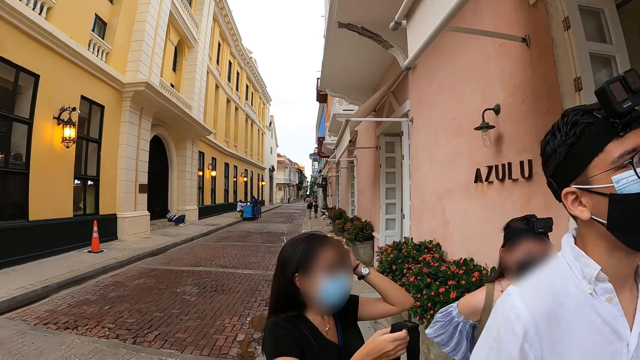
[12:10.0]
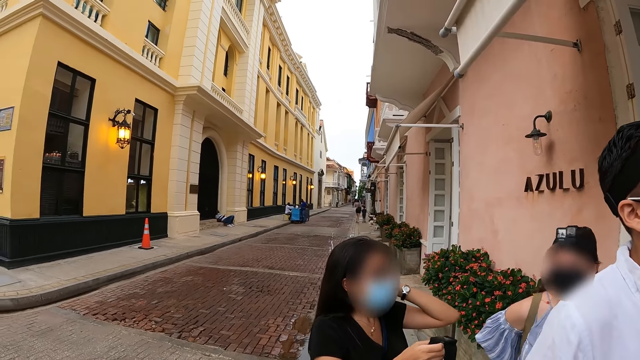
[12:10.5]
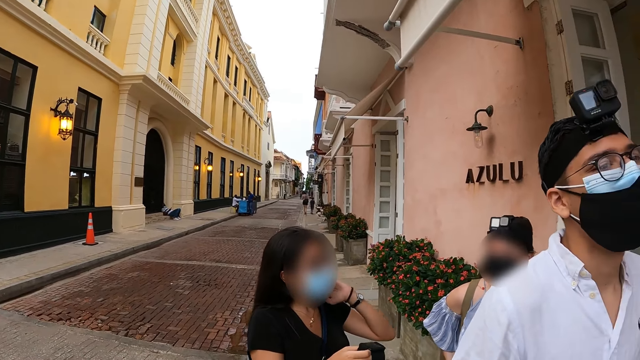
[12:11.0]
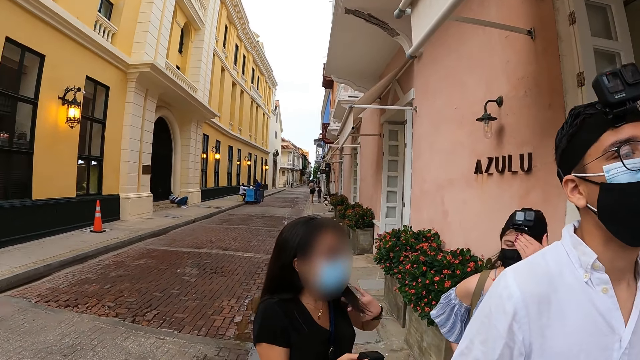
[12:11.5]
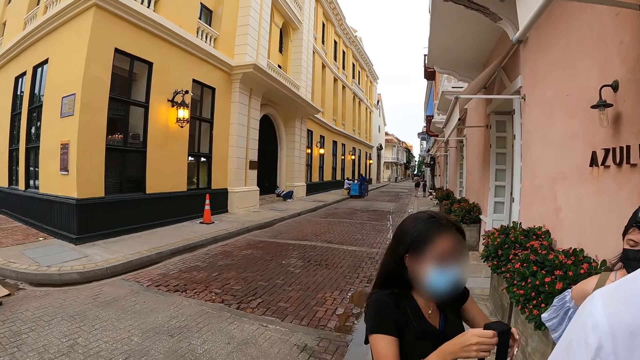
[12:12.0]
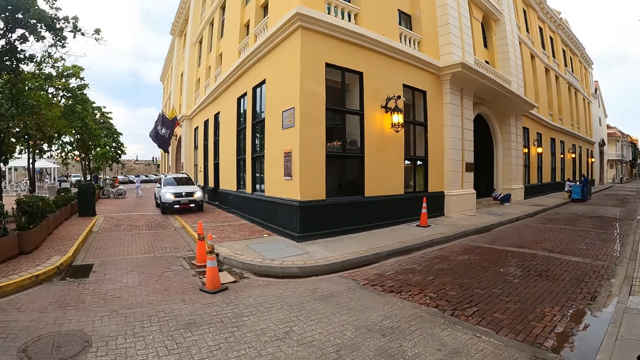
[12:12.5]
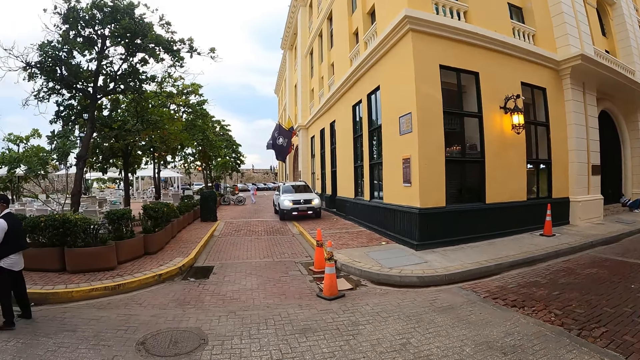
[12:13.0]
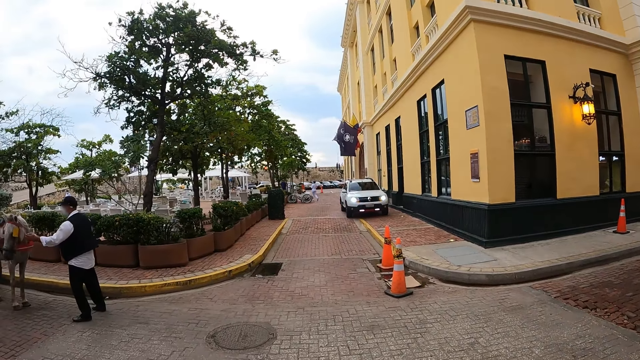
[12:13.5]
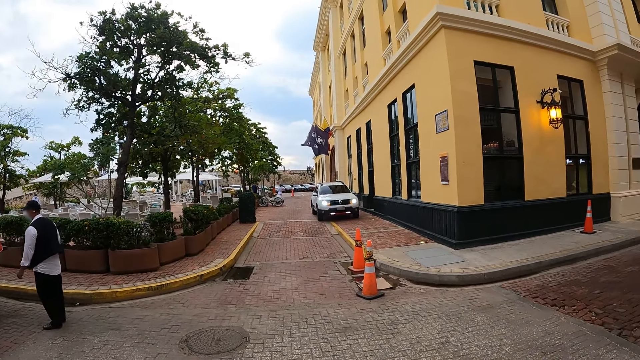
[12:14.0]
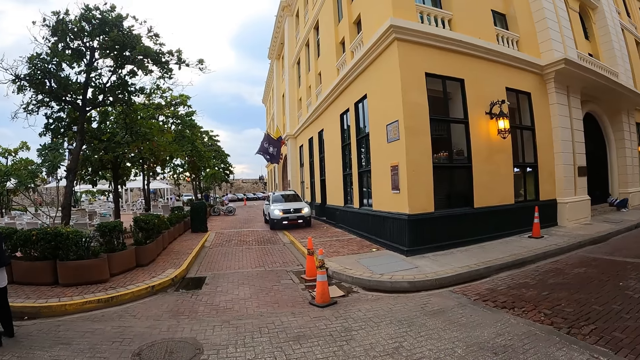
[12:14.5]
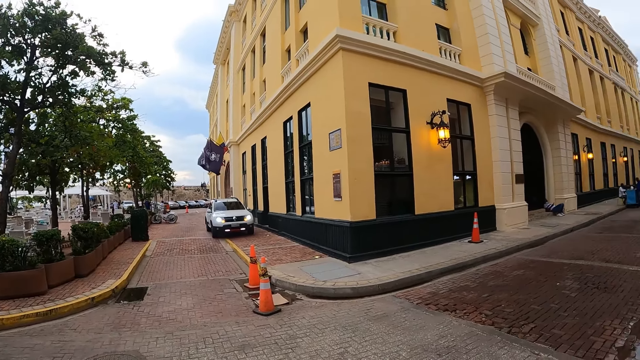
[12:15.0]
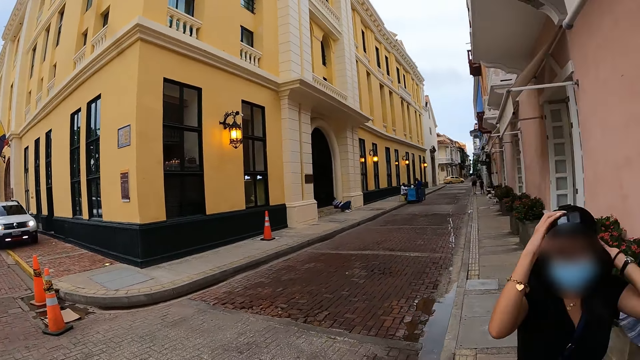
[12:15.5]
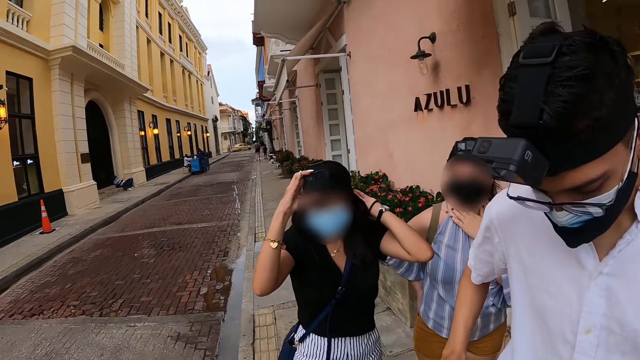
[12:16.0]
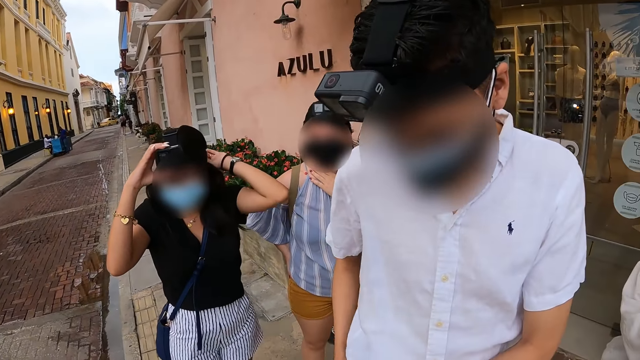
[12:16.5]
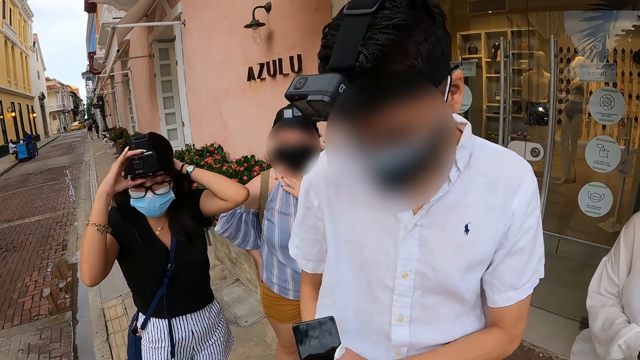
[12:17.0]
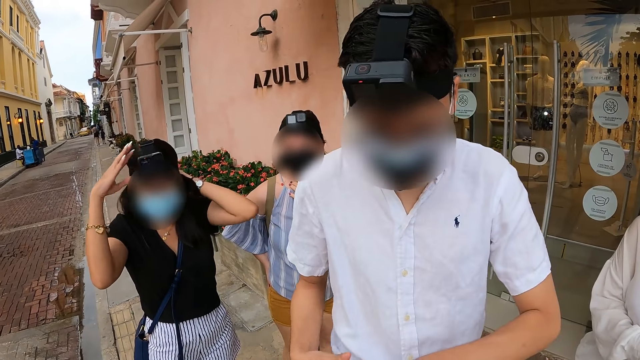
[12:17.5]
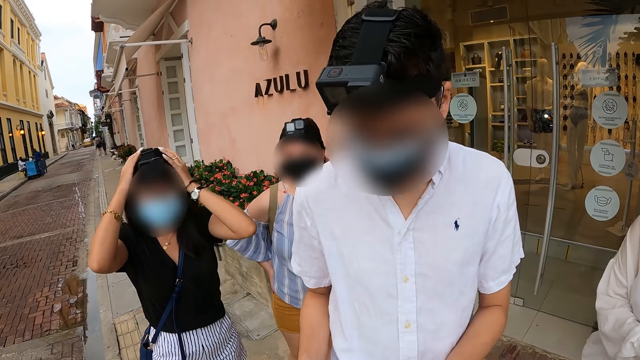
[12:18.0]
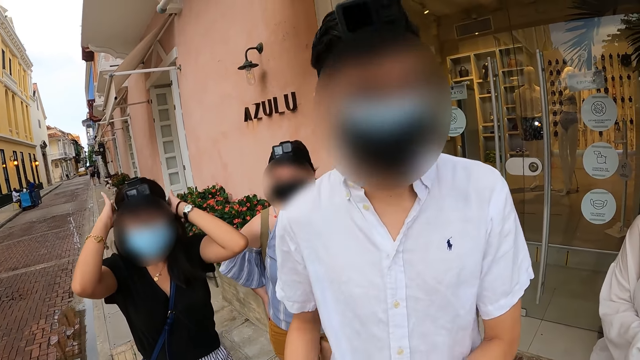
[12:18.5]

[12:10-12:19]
The woman brushes her hair with her left hand. Another woman touches her forehead with her left hand. A man drops a horse's leash from his left hand. The first woman fixes the camera on her head with both hands. The other man searches his pant pocket with his right hand.

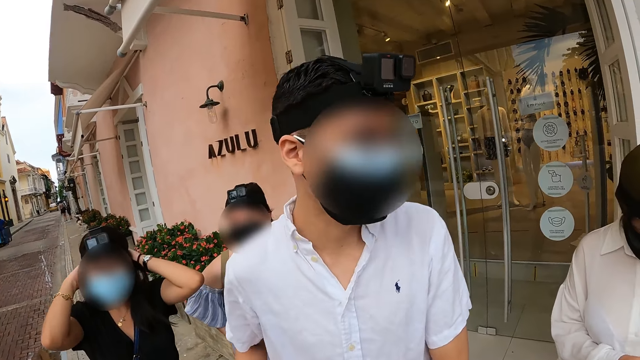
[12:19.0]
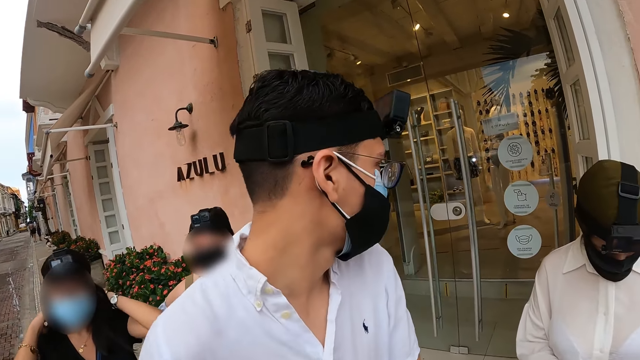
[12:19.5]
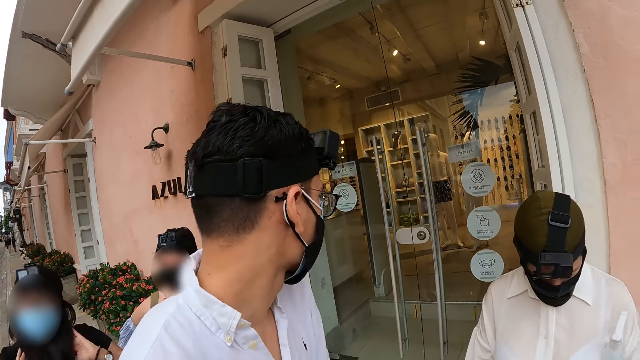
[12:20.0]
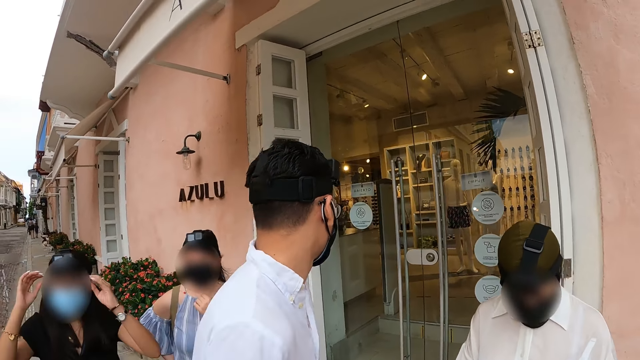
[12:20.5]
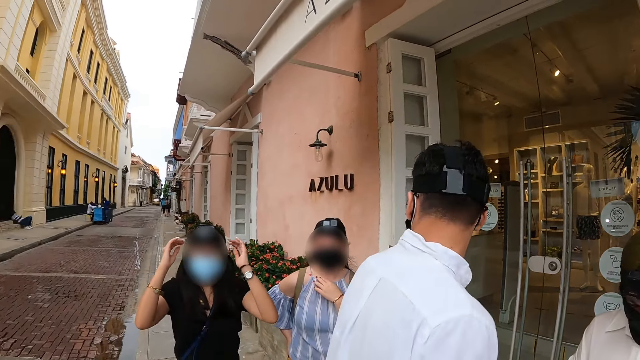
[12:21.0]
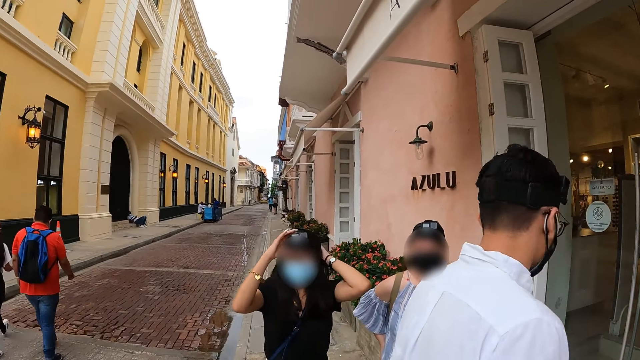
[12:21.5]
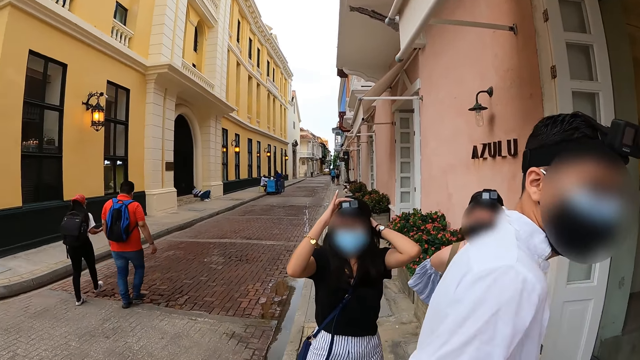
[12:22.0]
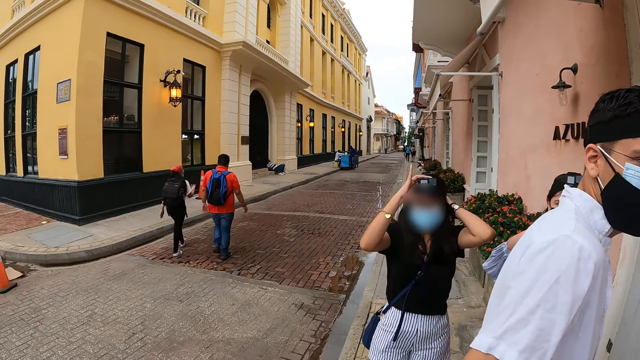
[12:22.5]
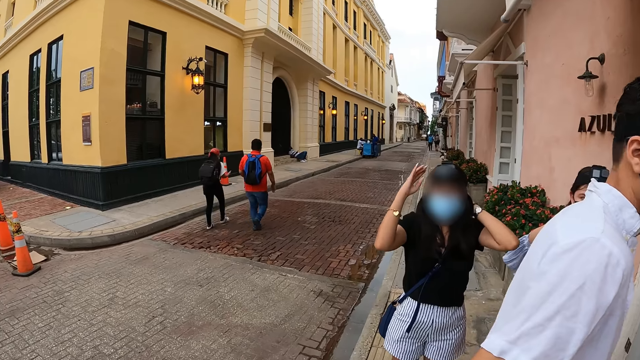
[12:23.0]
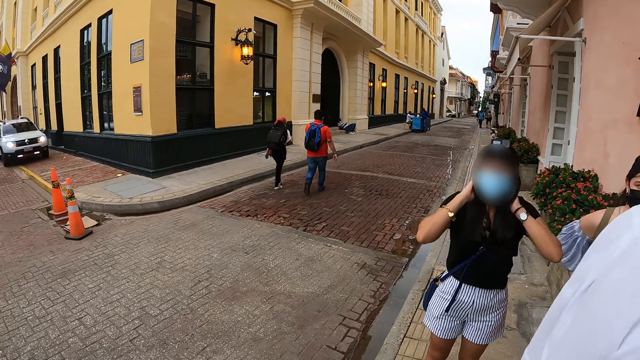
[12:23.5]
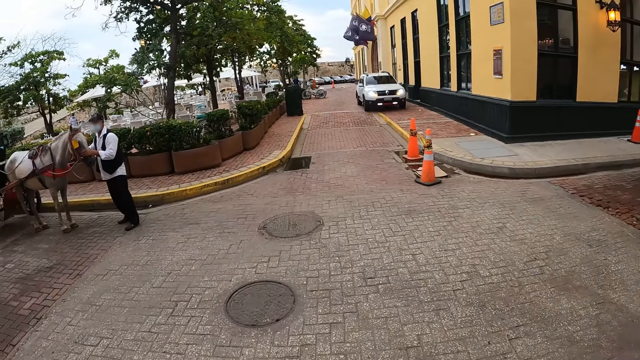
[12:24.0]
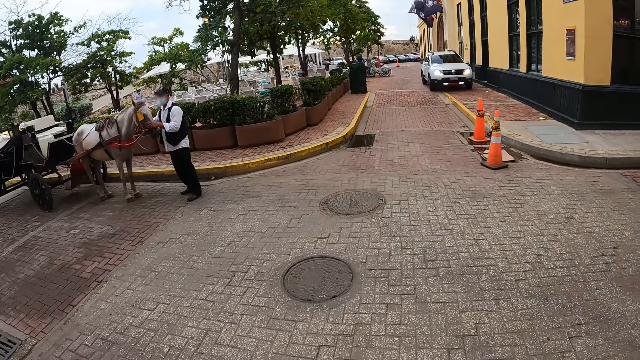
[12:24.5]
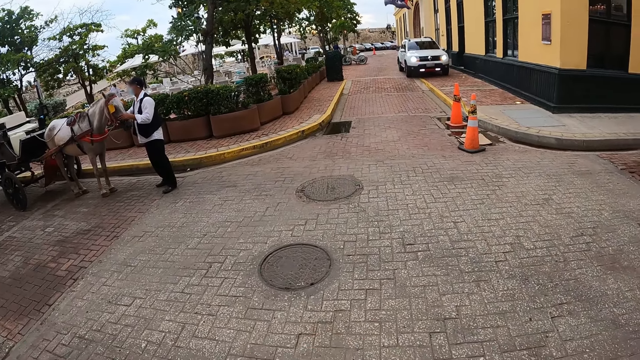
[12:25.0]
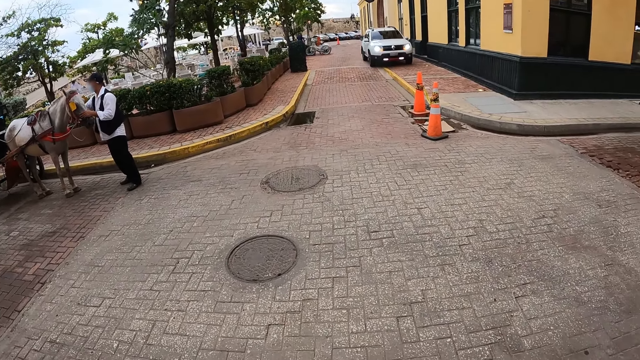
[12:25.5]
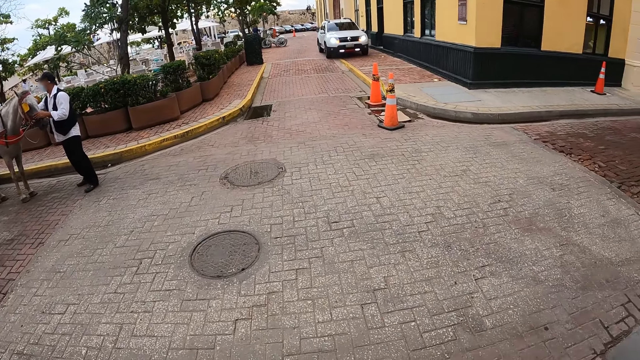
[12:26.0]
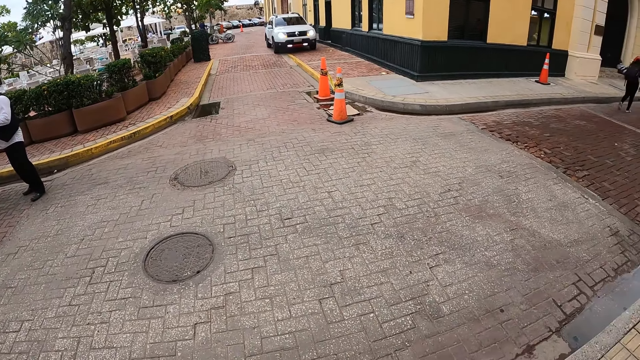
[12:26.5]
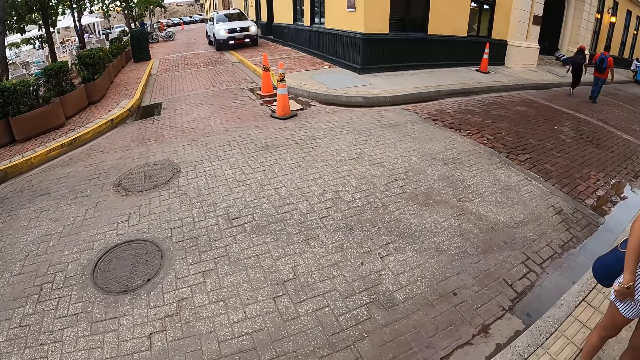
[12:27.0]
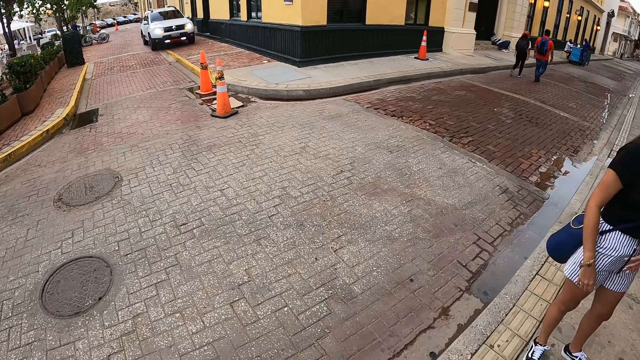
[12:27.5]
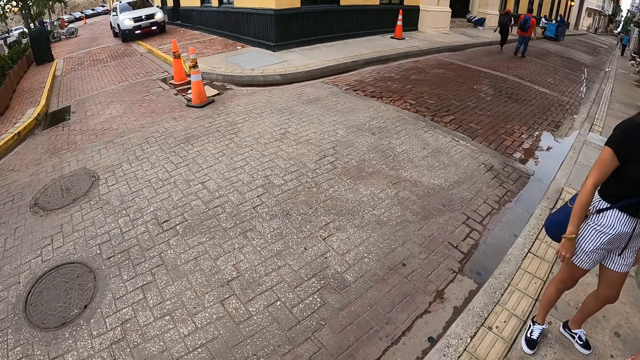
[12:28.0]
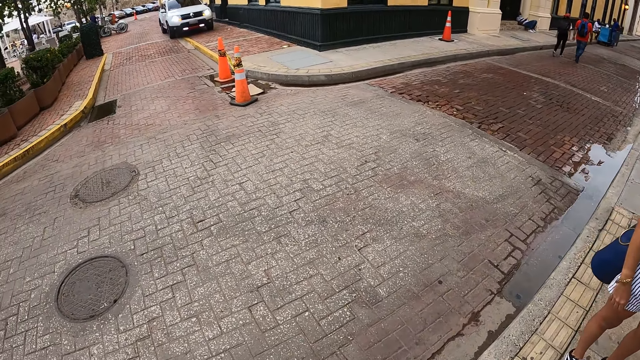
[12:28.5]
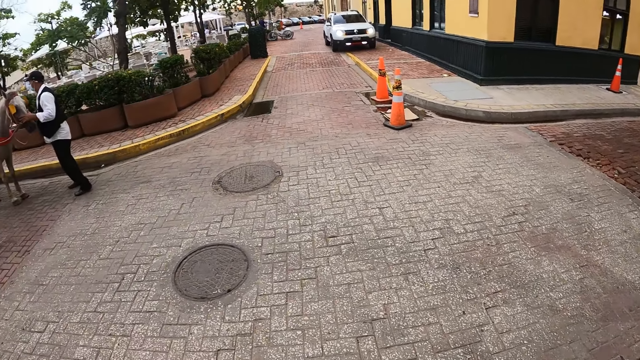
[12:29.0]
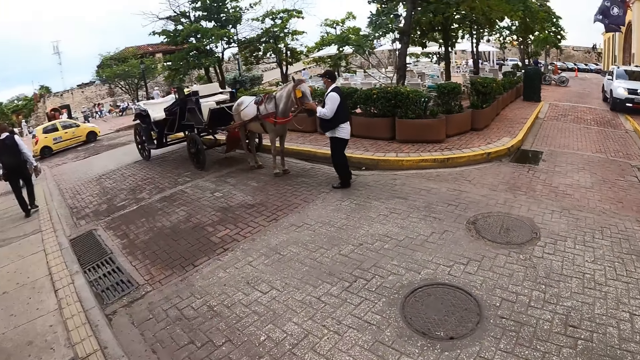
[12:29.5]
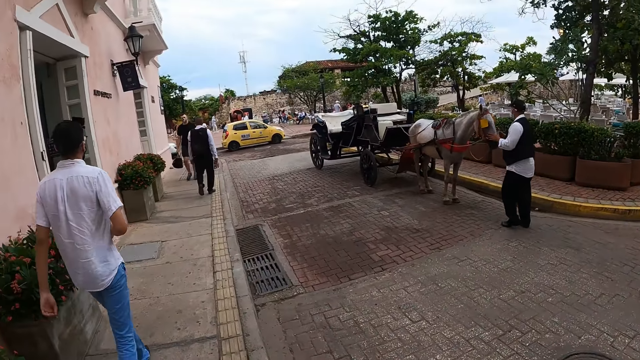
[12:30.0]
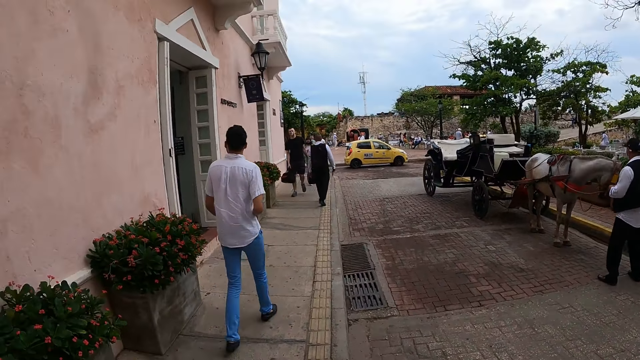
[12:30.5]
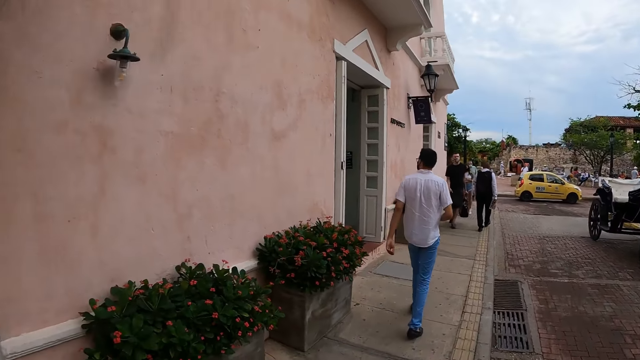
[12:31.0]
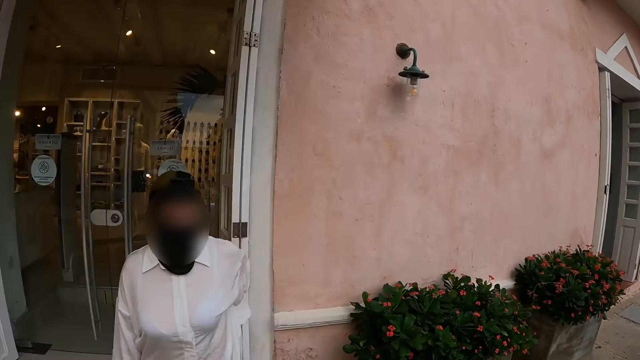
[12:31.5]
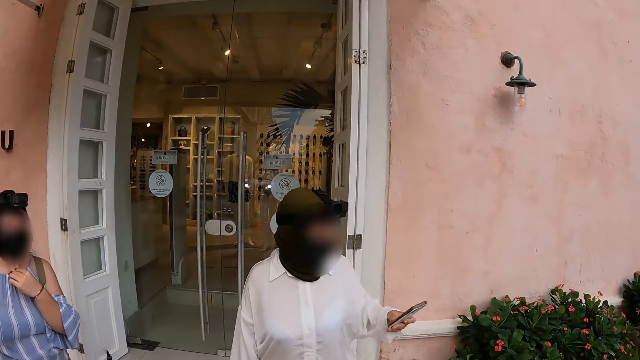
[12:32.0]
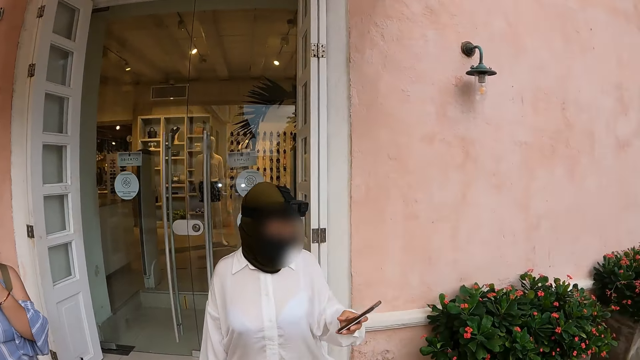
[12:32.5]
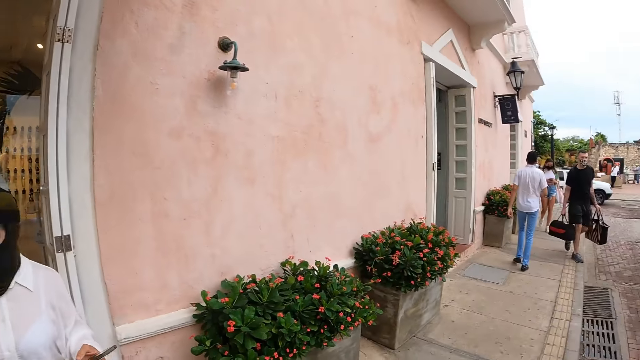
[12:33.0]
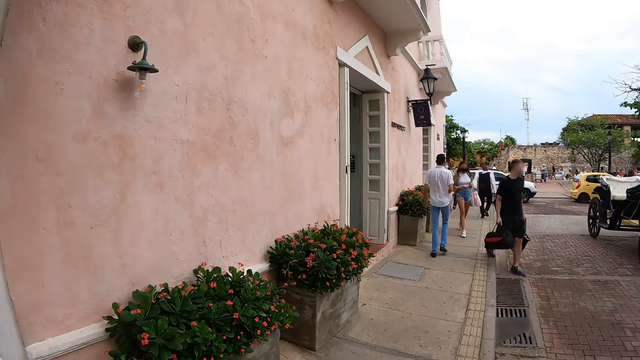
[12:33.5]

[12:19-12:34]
The woman rubs her chest with her left hand. The man fixes the horse's leash on the horse's neck with both hands. The camera wearer gesticulates with his right hand. Another man walks to the end of the sidewalk. Another woman picks up a phone from the back pocket of her pants with her left hand. She operates the phone with her left hand.
